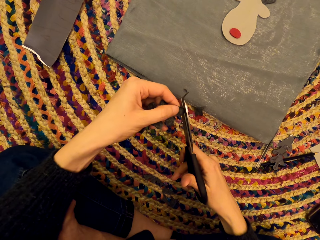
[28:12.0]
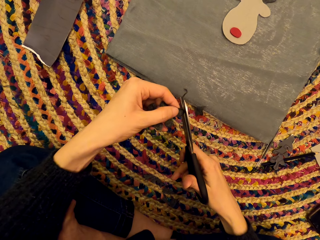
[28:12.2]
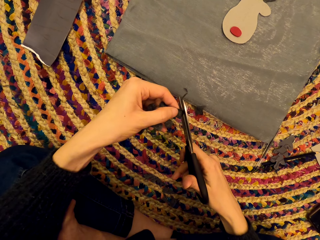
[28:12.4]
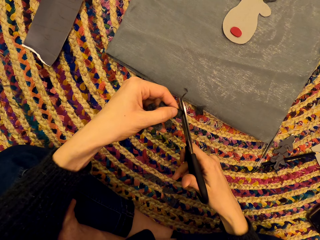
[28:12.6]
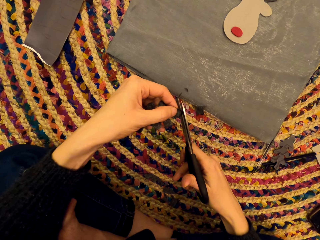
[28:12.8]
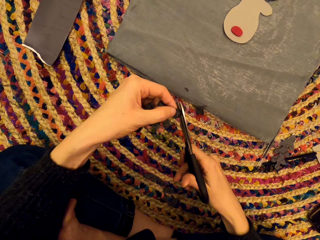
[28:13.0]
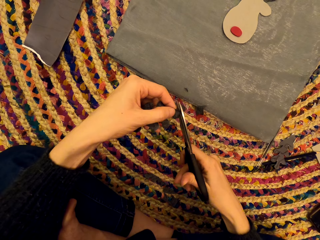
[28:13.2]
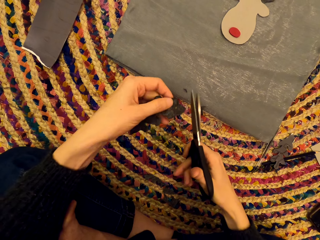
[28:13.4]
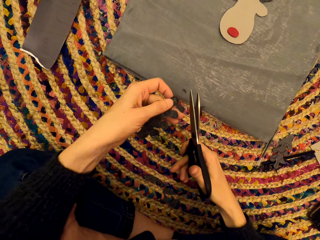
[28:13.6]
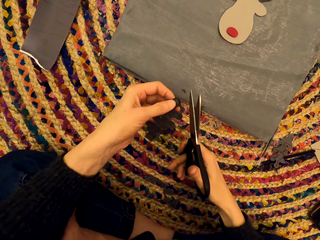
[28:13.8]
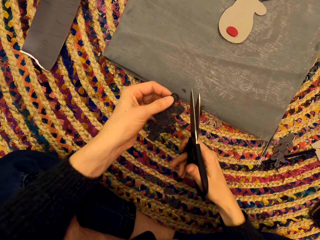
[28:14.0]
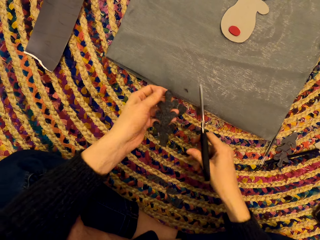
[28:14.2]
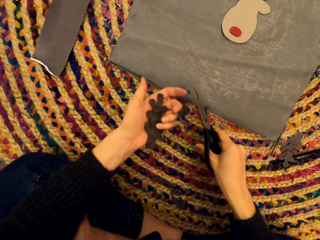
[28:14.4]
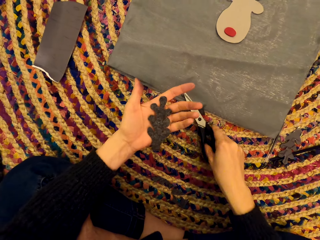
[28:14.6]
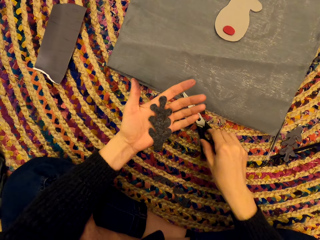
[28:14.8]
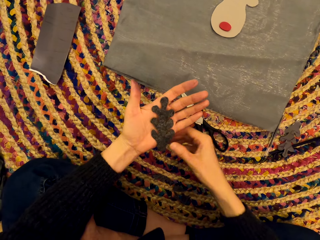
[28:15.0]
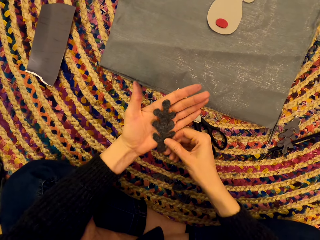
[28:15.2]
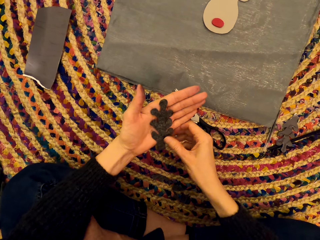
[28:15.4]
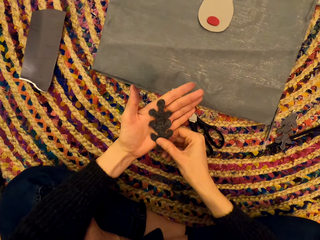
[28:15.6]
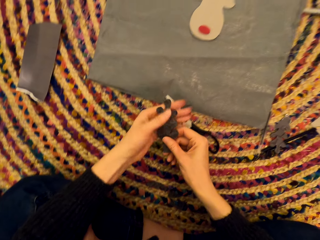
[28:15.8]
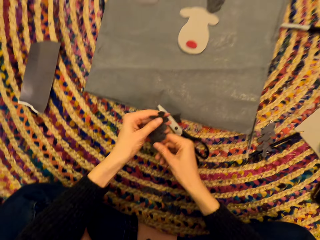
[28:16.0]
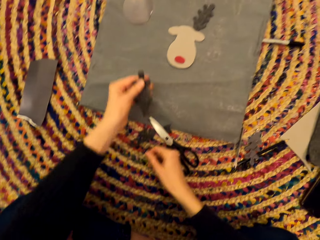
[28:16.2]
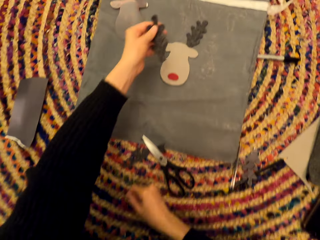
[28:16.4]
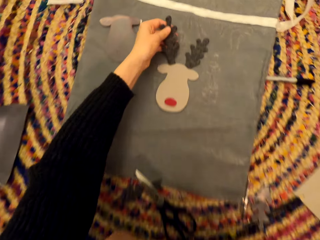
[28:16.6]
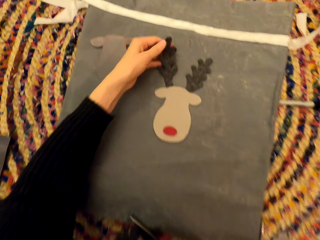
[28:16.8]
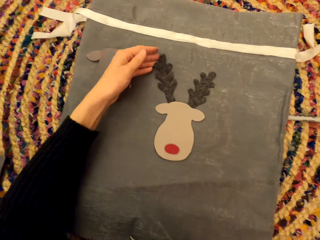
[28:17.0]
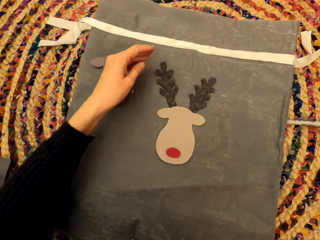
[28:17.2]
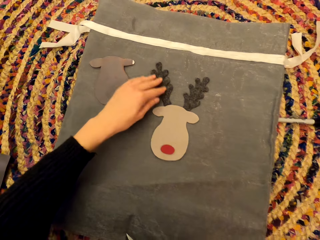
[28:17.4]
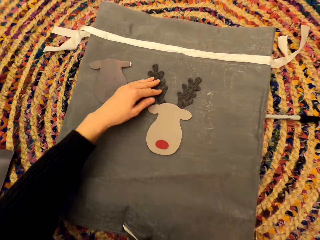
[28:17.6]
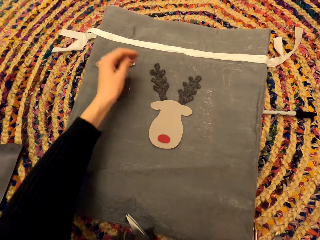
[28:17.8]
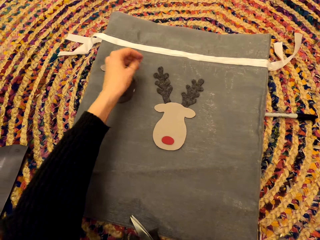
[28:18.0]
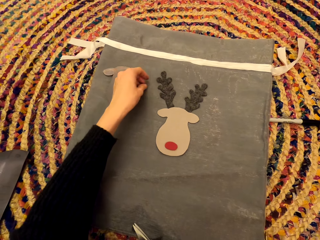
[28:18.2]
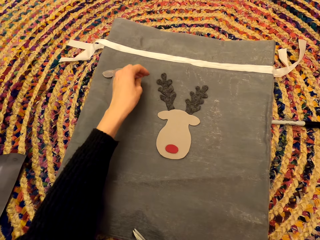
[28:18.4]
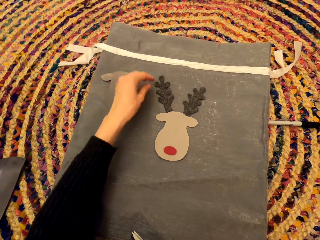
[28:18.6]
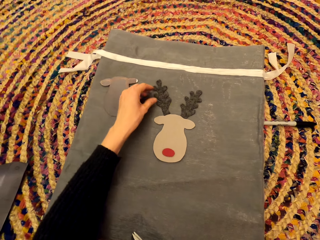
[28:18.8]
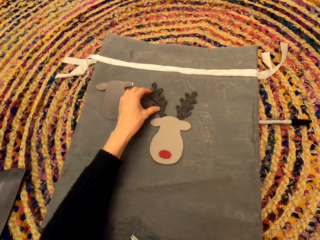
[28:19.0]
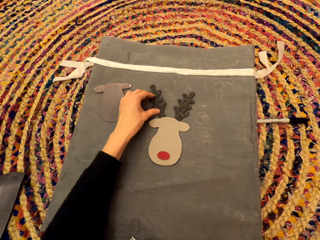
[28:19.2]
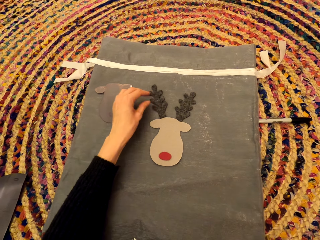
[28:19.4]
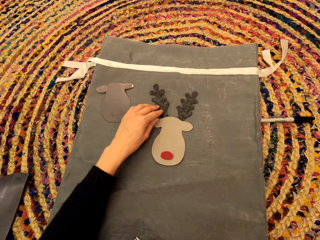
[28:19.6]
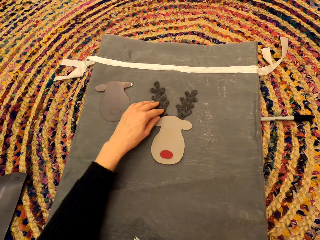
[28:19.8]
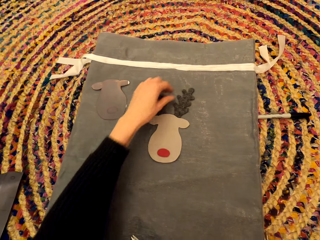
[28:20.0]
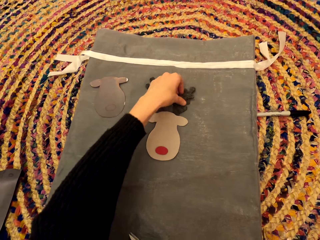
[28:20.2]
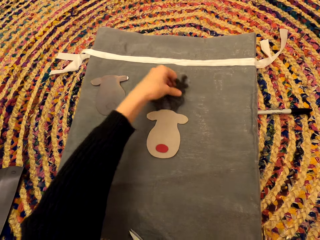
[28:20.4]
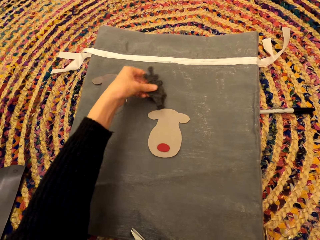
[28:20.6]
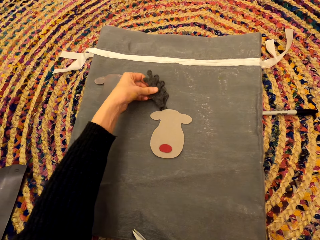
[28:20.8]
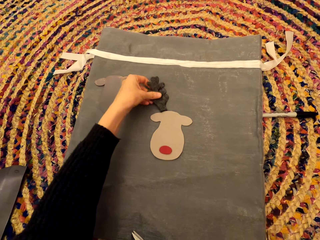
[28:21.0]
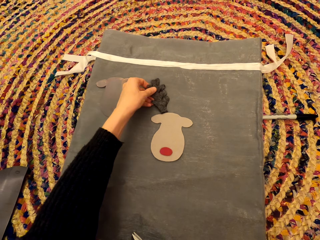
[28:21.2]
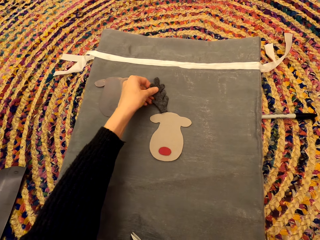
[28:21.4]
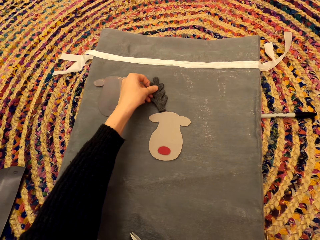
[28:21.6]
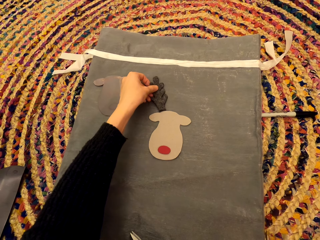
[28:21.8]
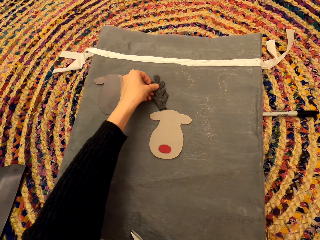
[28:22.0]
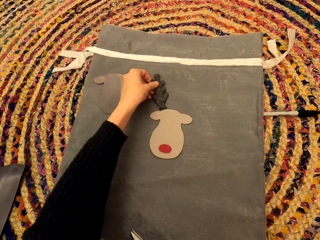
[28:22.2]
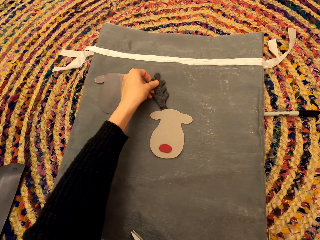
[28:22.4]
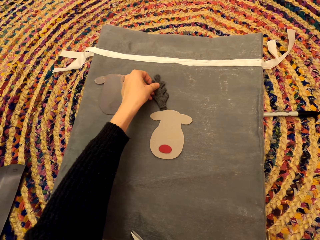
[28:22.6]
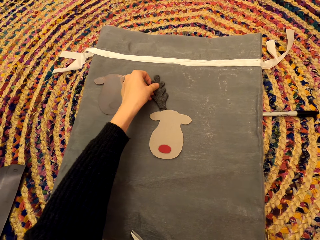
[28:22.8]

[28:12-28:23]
The camera wearer stares at the paper art. They drop the scissors. They examine the paper art. They touch something. They drop the paper art aside. They move the paper art. They touch something. They pick up the paper art and drop the paper art.

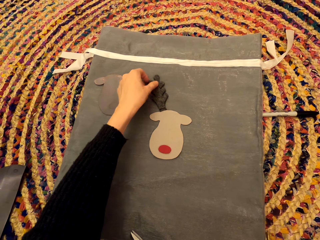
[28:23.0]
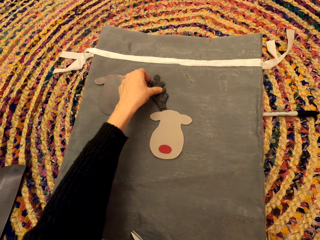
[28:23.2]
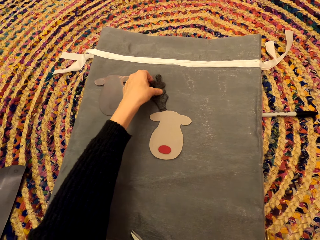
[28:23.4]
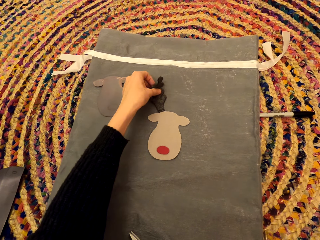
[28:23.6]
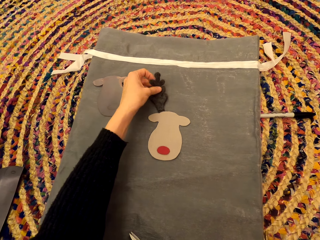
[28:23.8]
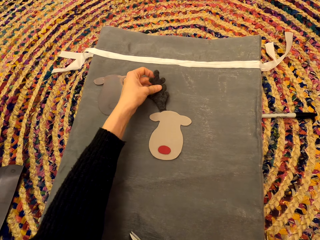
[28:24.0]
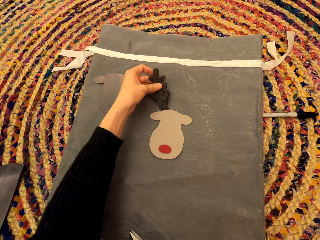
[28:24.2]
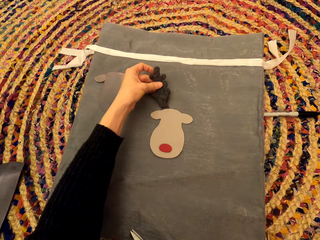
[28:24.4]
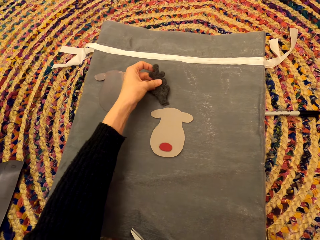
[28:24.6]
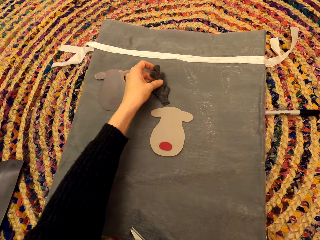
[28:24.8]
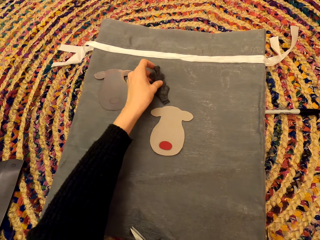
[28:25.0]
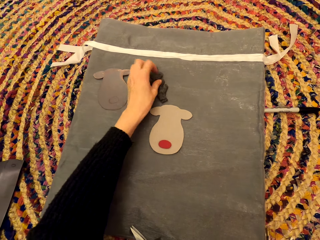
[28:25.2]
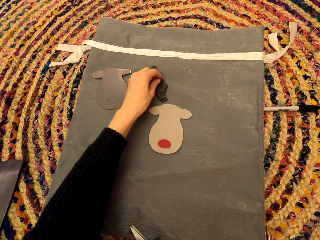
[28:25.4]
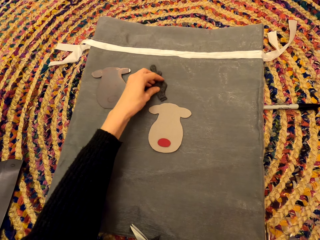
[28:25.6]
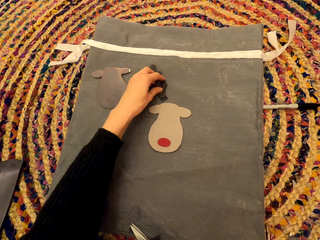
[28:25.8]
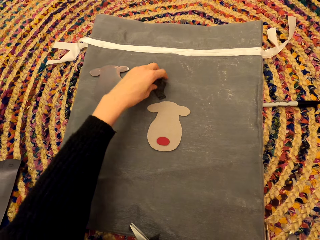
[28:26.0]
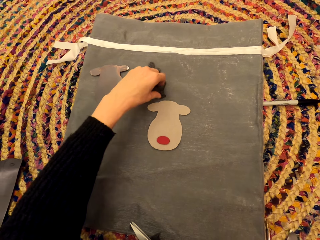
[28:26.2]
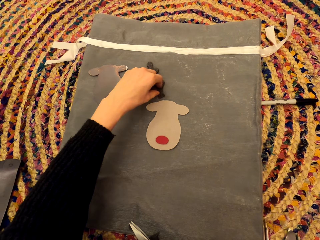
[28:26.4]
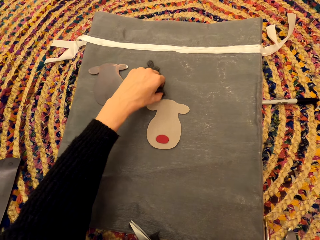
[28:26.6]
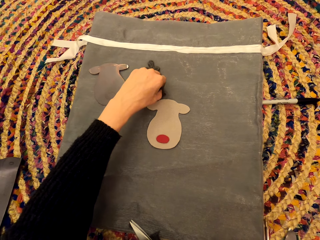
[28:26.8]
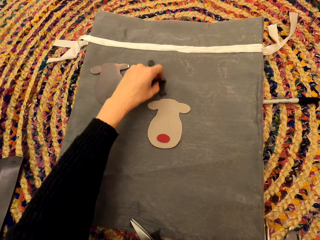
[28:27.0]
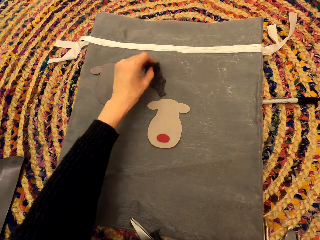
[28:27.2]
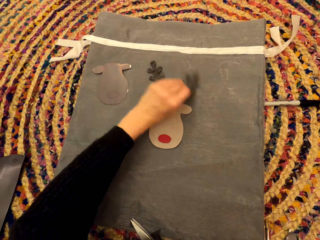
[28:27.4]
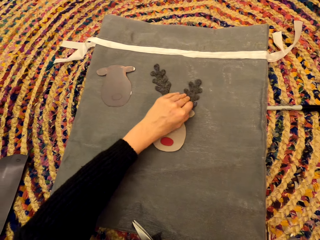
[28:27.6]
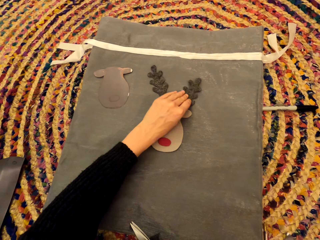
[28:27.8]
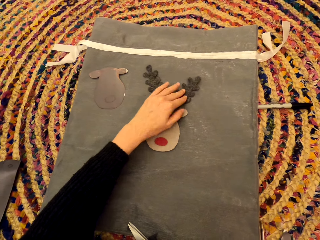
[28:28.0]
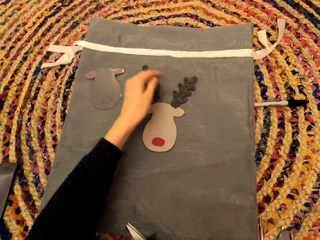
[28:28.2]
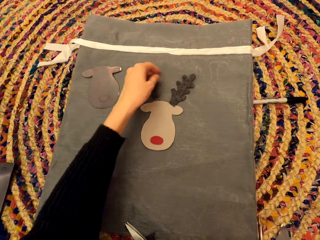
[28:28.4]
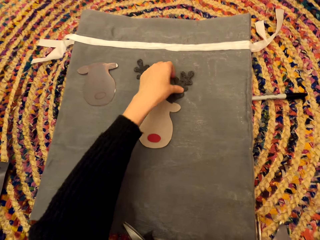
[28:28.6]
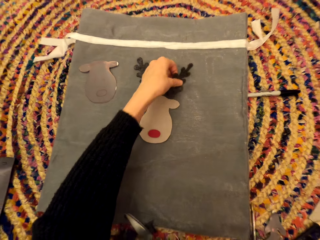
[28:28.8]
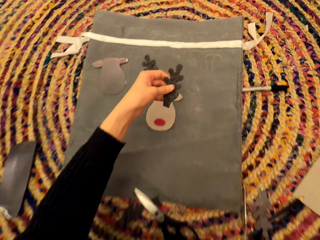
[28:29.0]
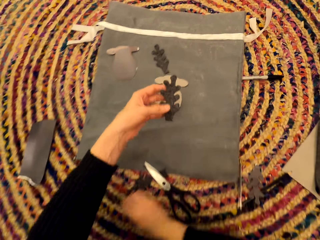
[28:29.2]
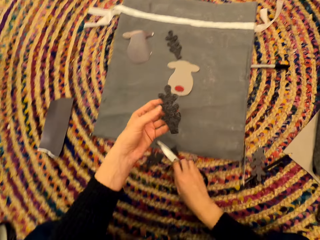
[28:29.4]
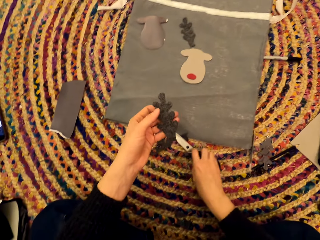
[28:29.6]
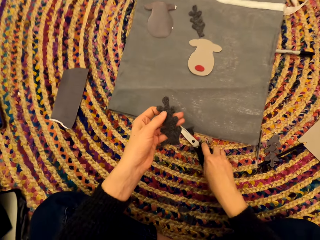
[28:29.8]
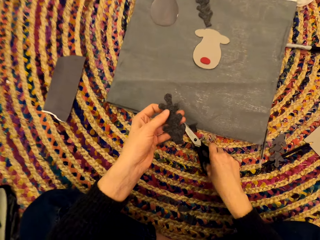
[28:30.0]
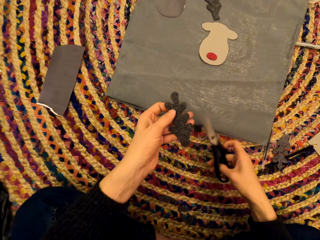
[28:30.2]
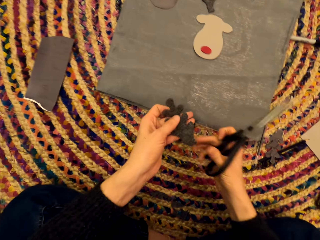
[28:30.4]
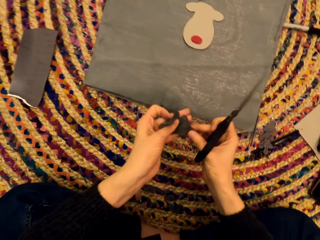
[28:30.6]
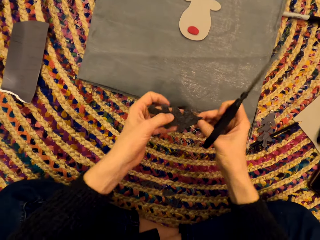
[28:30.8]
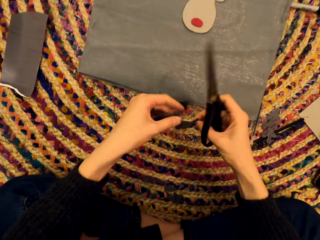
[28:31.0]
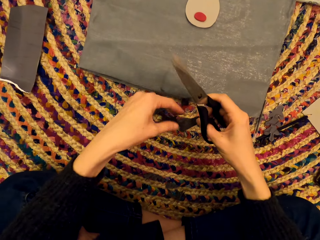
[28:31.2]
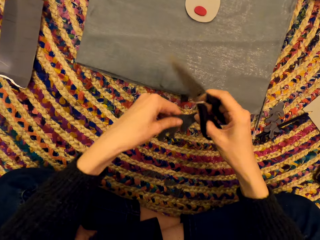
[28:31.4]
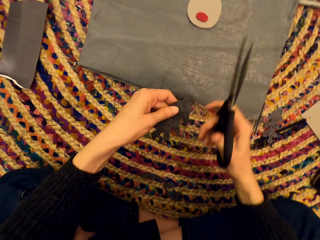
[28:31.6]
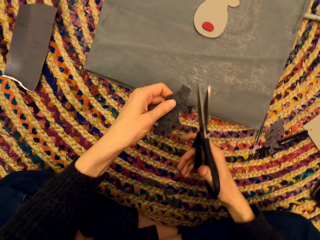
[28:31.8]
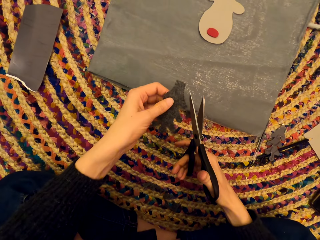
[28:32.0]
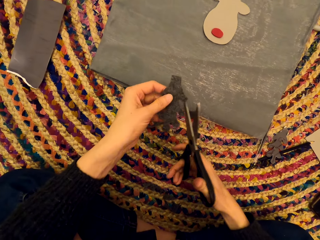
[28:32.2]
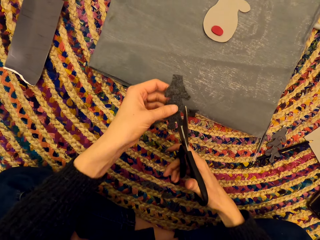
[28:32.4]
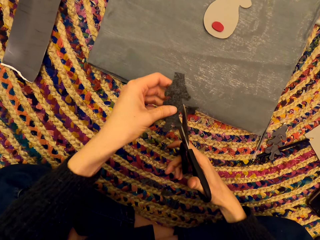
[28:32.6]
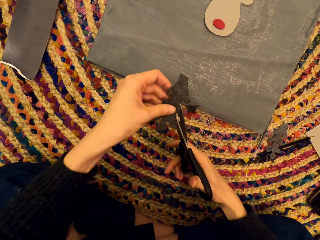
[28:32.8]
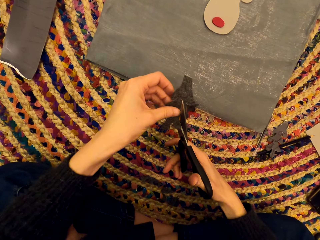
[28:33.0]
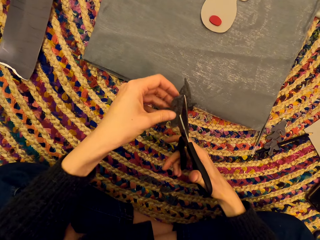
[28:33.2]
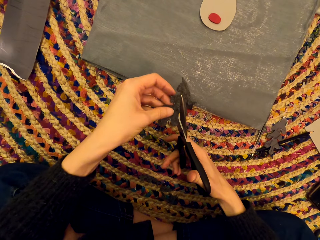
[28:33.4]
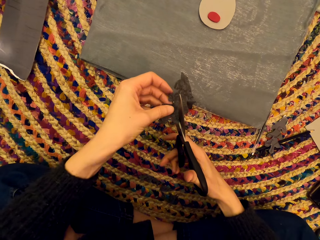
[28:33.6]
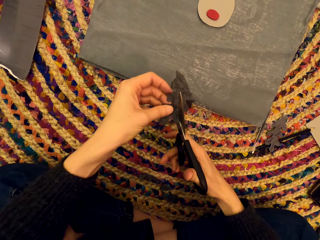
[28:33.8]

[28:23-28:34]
The camera wearer picks up the paper arts and drops the paper arts. They pick up the paper art, move the paper art and pick up the paper art. They pick up the scissors. They turn the paper art. They cut the paper art with the scissors.
